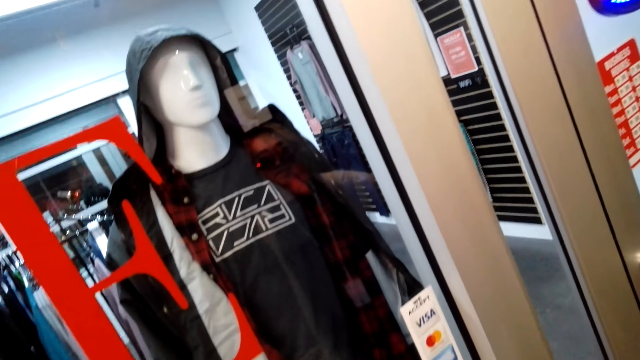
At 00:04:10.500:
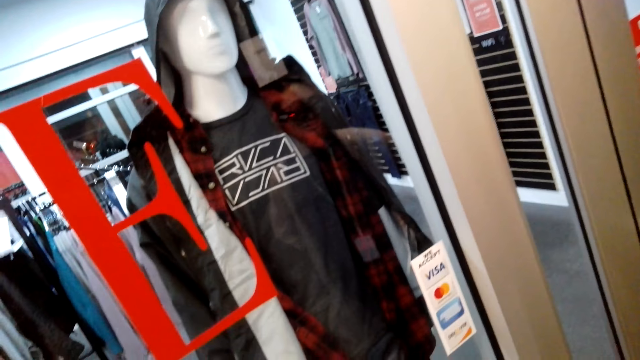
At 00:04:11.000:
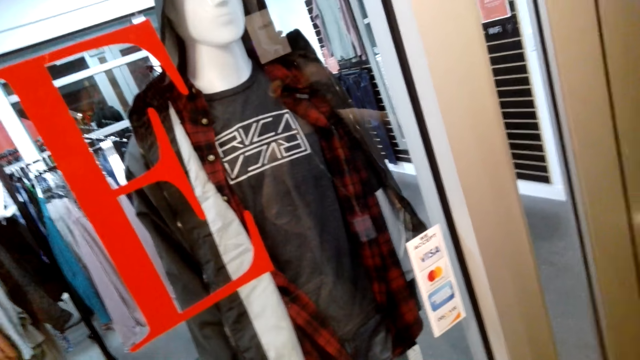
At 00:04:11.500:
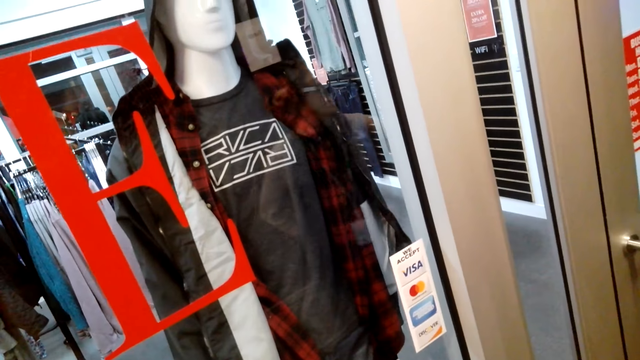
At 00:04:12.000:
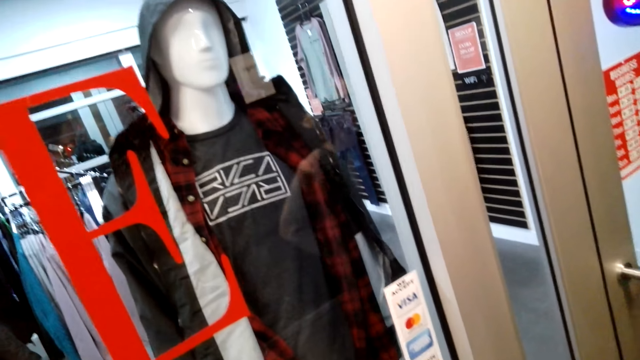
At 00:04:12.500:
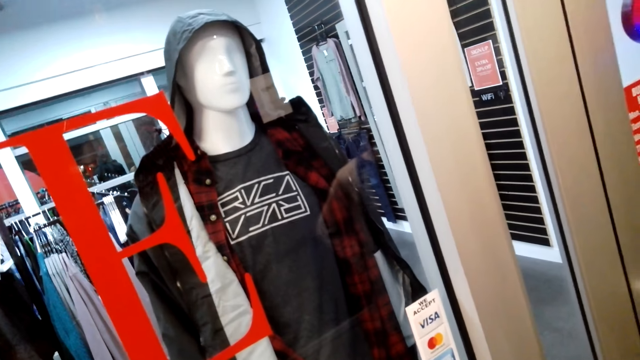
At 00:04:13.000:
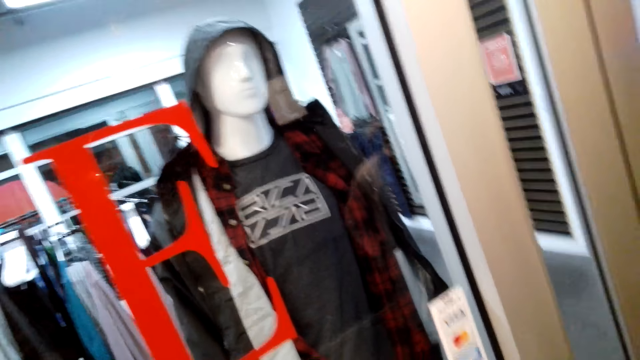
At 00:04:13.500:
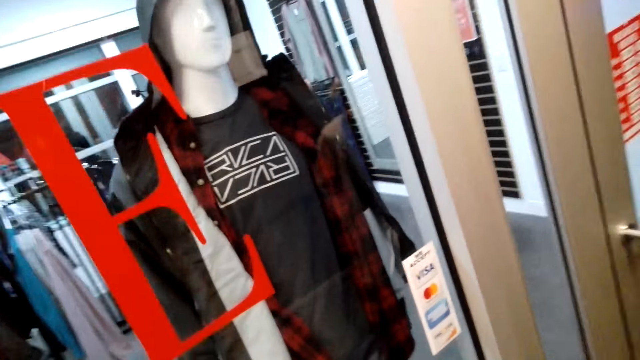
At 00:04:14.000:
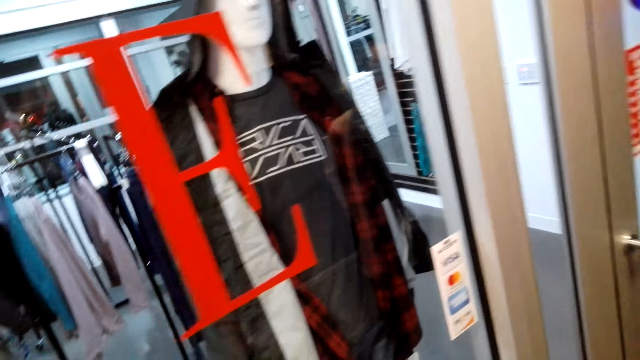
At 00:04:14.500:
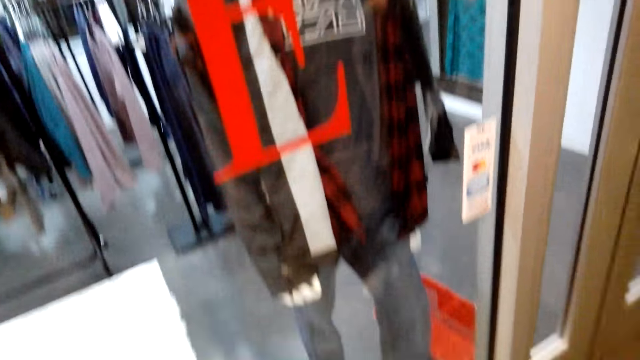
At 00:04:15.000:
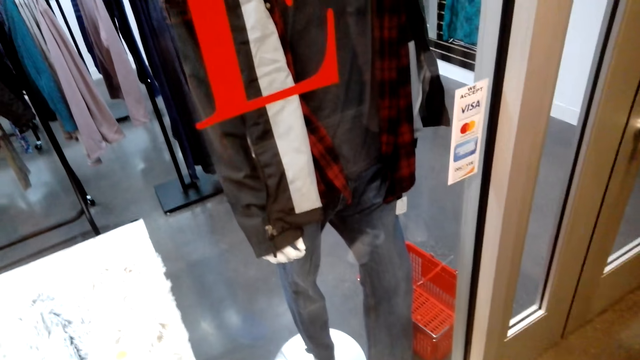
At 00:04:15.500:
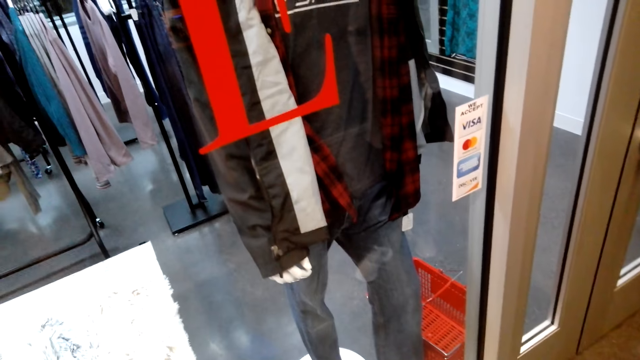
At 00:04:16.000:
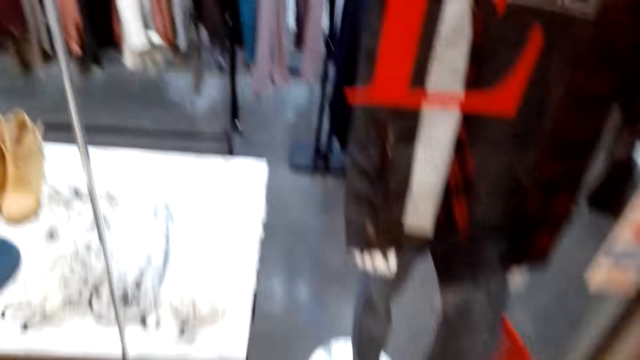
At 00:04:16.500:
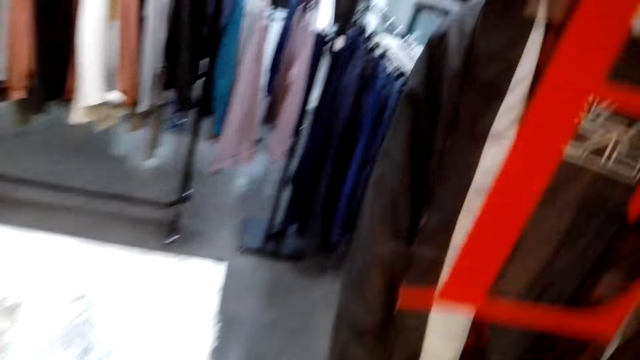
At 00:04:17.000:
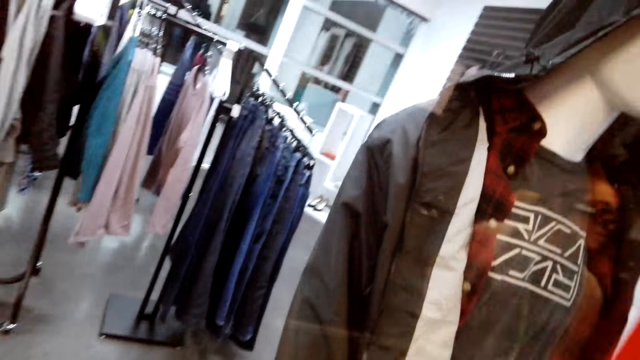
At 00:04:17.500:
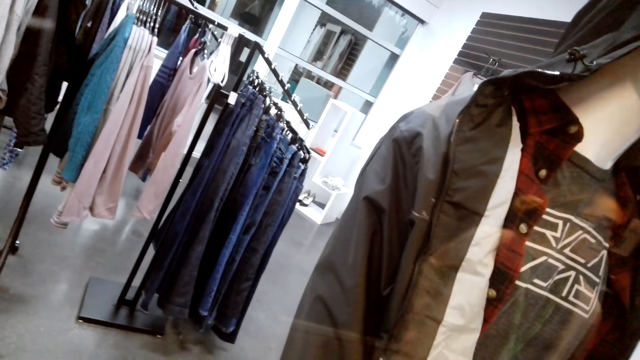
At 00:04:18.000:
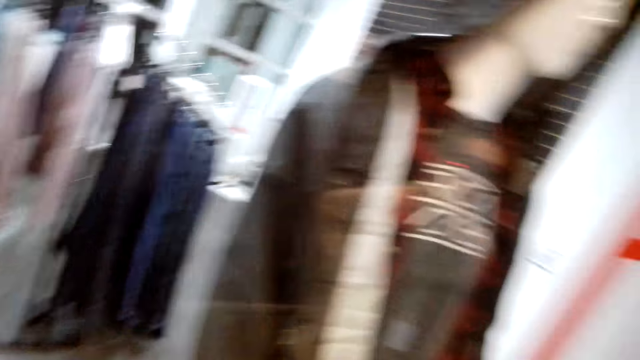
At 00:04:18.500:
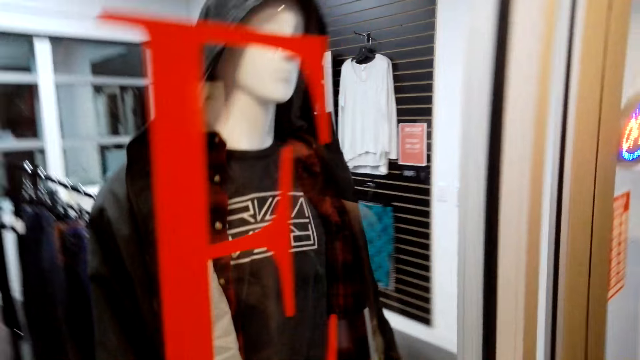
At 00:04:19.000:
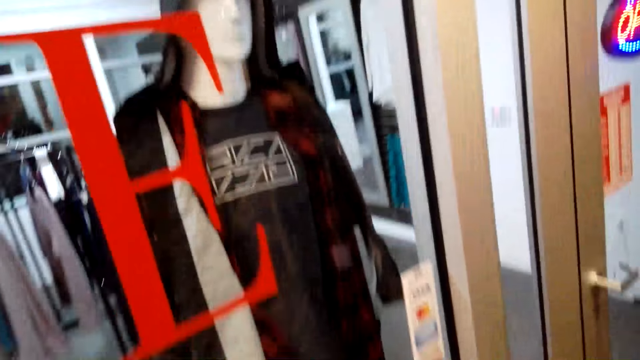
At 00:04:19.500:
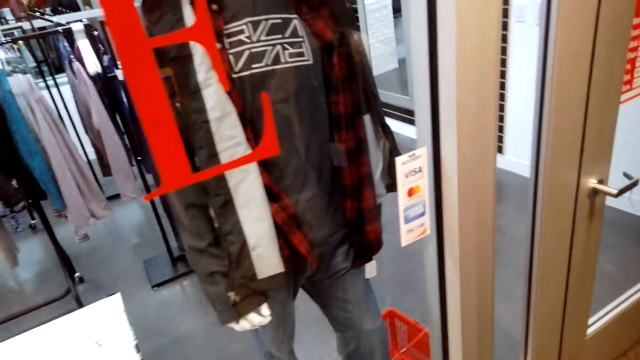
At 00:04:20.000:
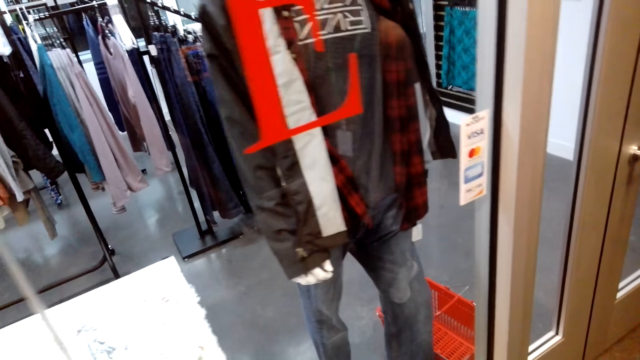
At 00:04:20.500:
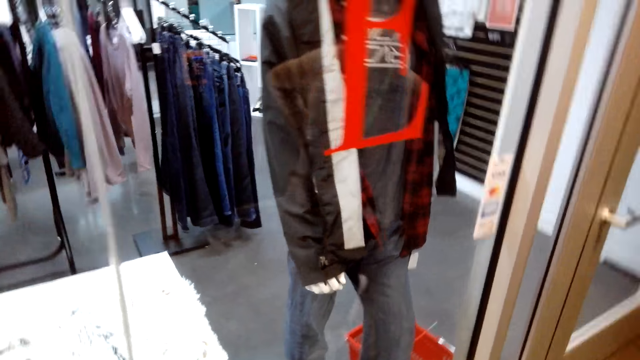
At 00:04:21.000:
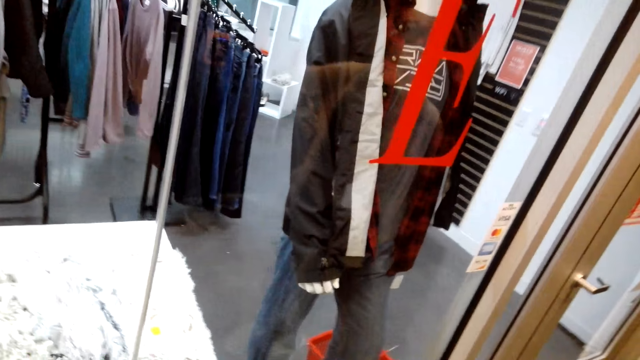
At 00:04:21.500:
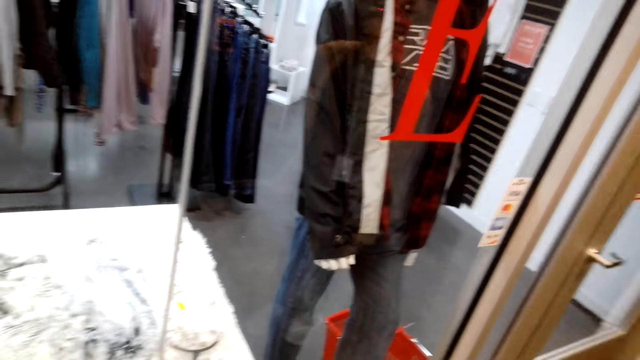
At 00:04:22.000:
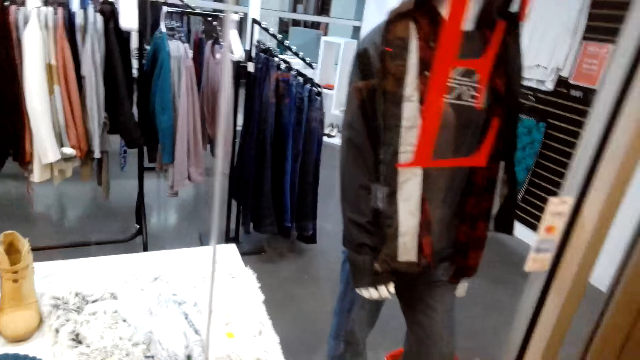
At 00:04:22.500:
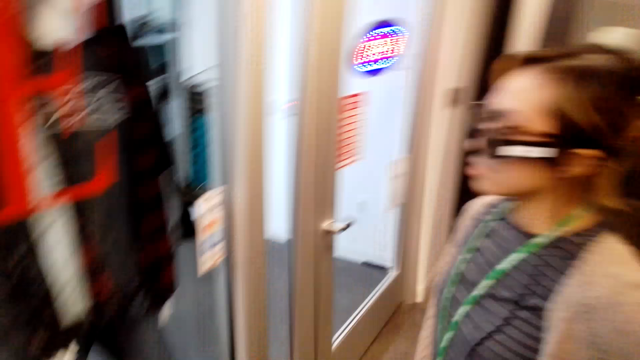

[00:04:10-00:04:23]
The camera wearer looks around.

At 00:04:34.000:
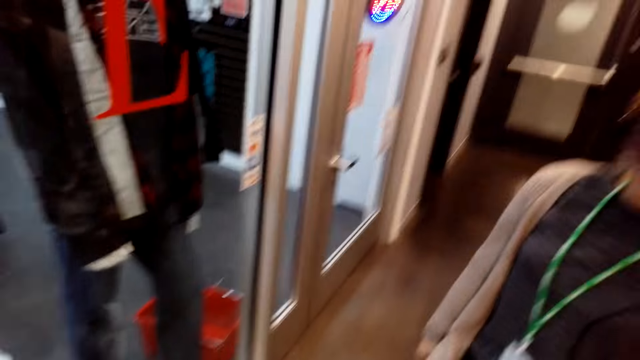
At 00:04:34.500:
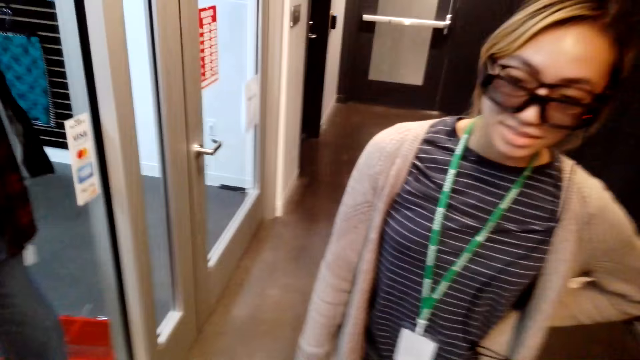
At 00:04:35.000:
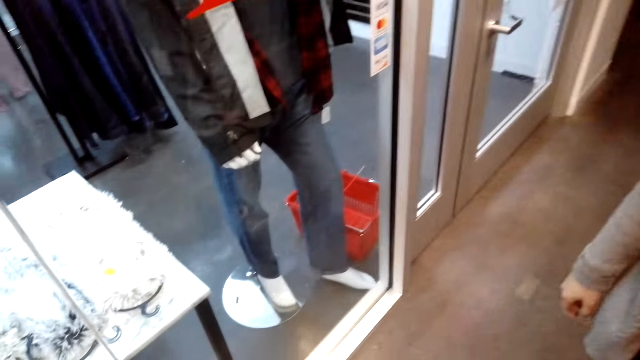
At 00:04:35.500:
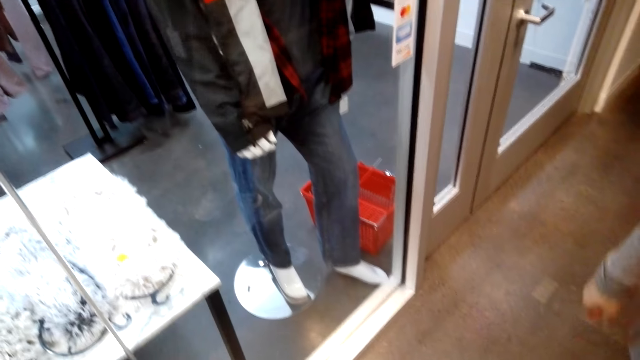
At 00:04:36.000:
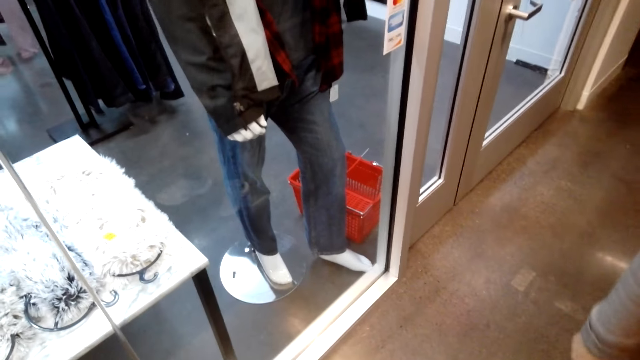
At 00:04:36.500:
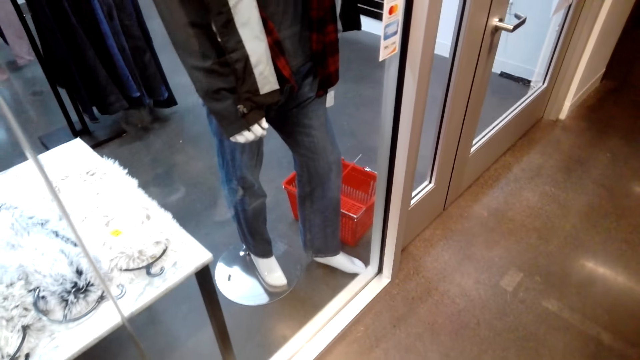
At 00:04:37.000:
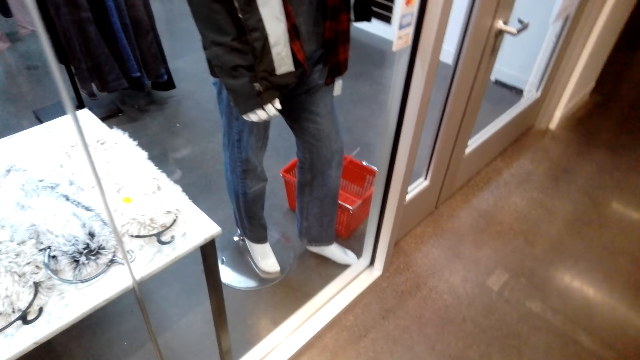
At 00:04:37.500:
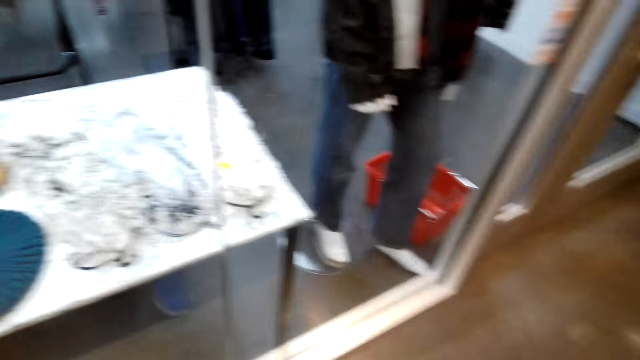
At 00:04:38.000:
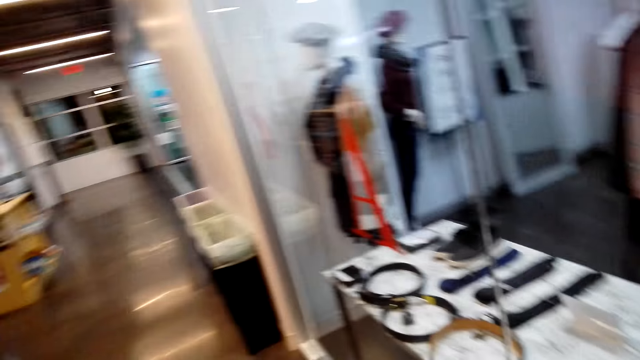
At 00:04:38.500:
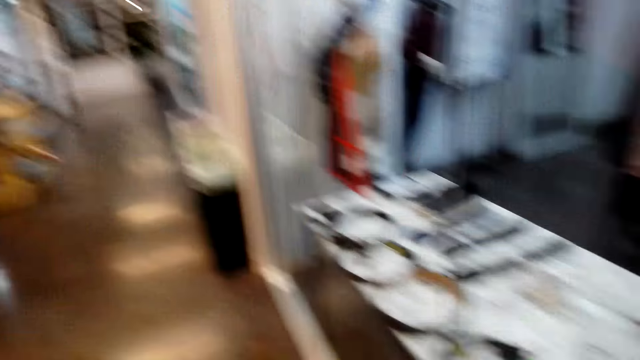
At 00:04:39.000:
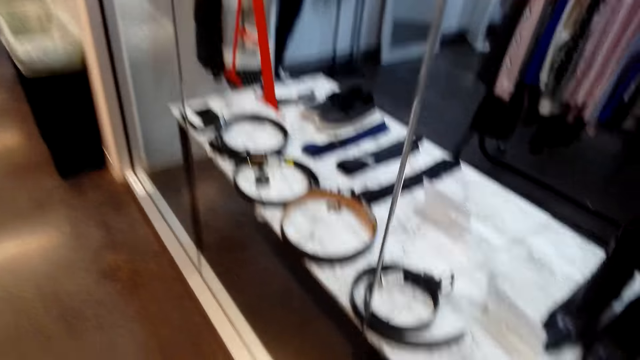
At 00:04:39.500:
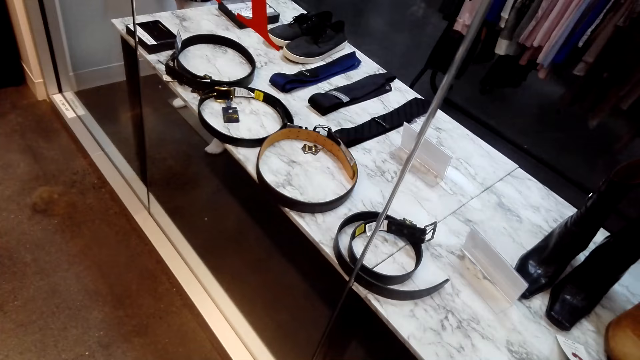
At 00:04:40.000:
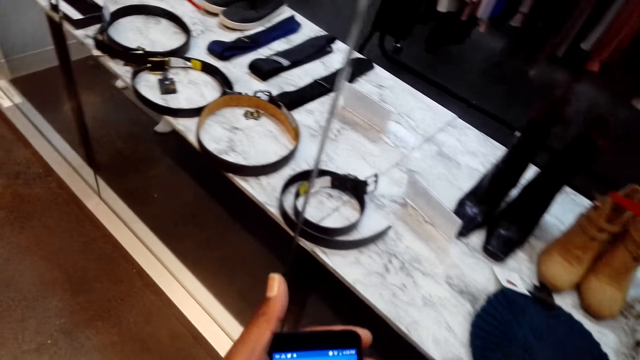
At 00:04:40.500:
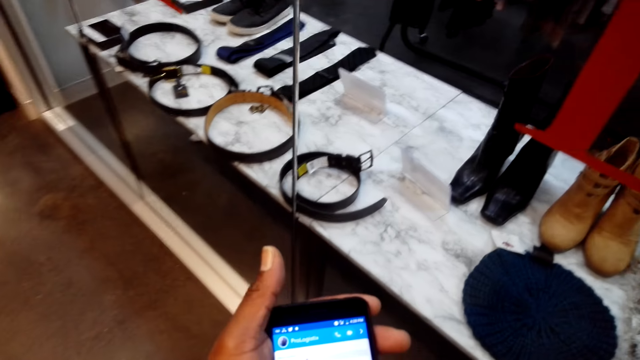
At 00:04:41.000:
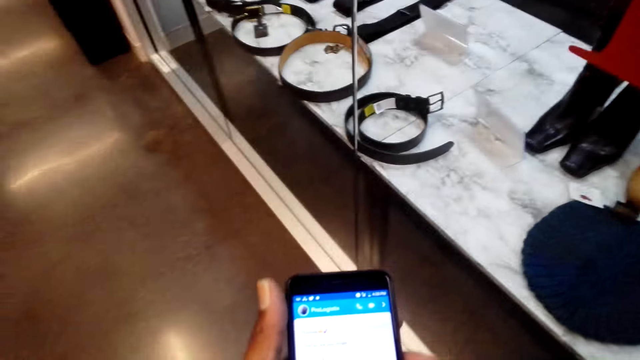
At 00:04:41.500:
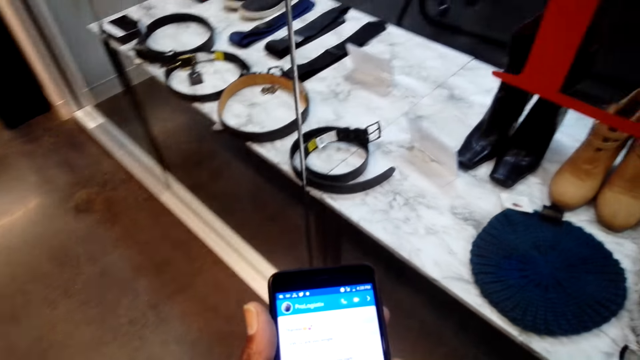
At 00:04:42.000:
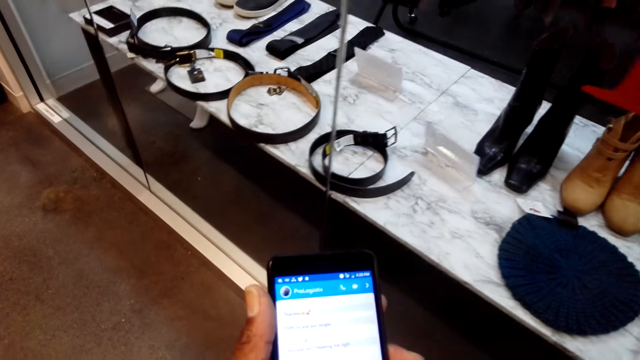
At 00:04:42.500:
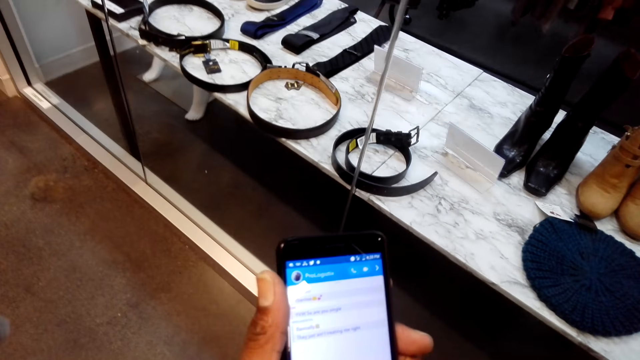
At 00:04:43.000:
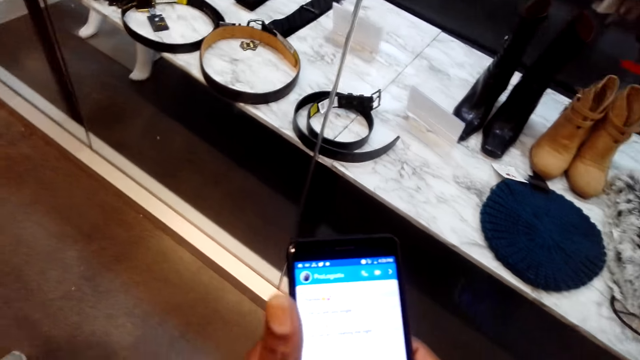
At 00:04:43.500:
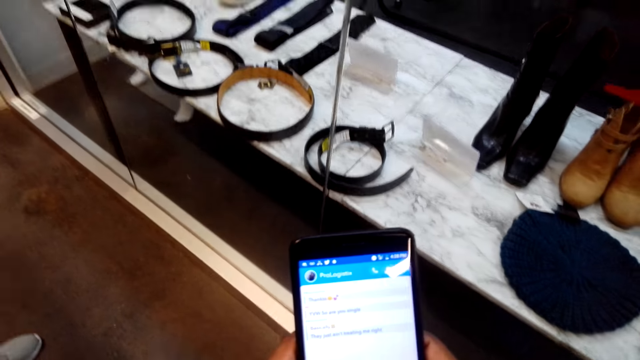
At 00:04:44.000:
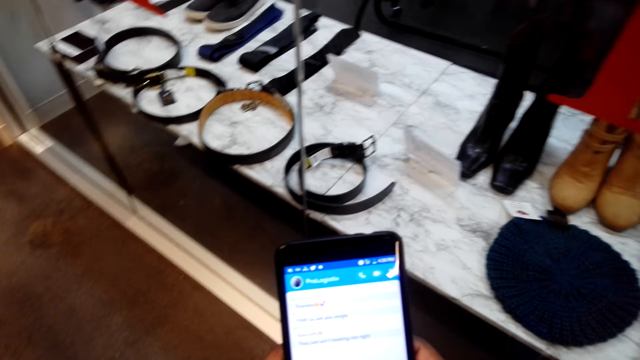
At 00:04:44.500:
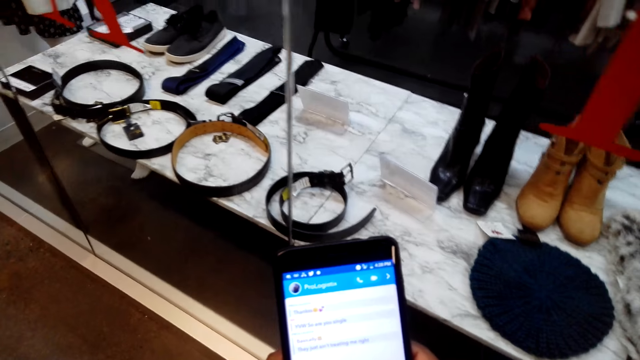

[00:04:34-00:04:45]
A woman walks around. The camera wearer looks around. They operate a phone. They check the phone.
